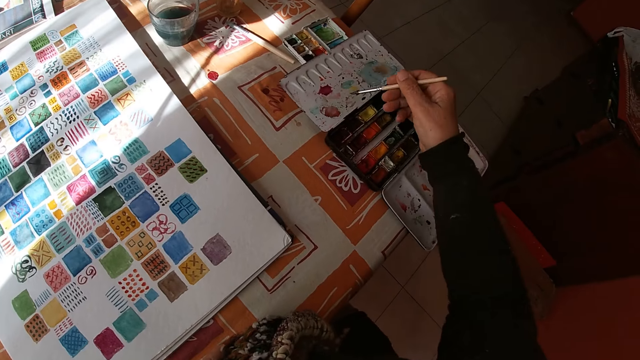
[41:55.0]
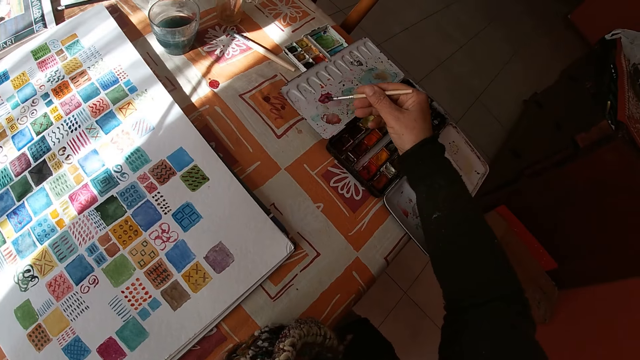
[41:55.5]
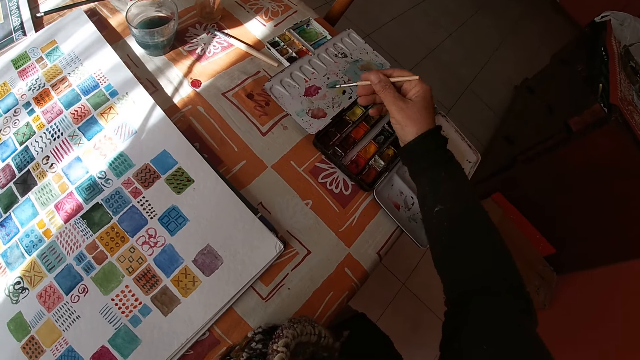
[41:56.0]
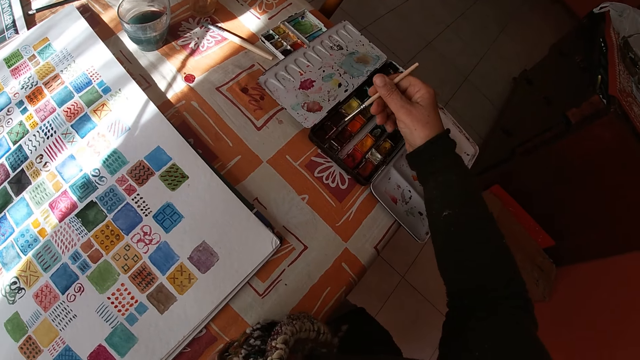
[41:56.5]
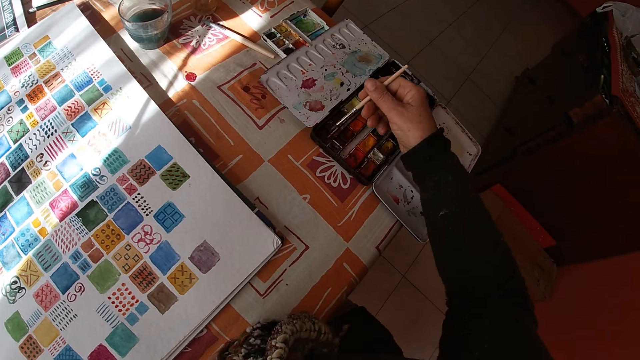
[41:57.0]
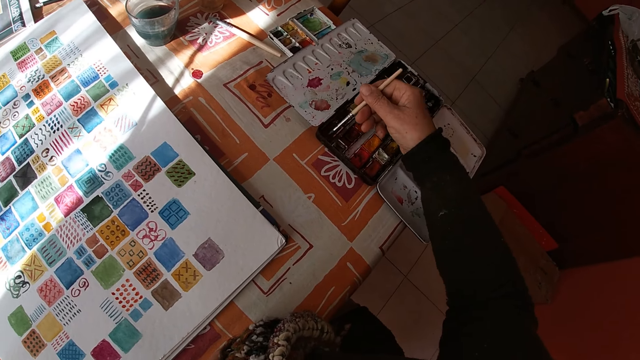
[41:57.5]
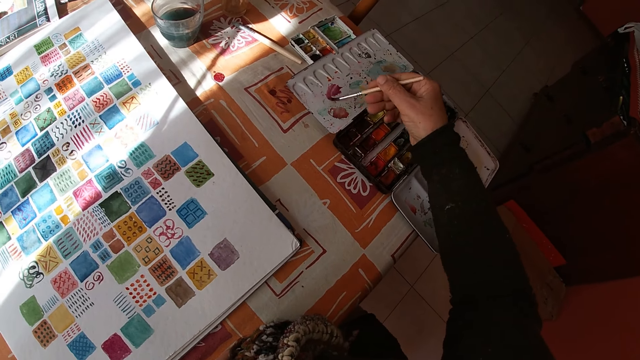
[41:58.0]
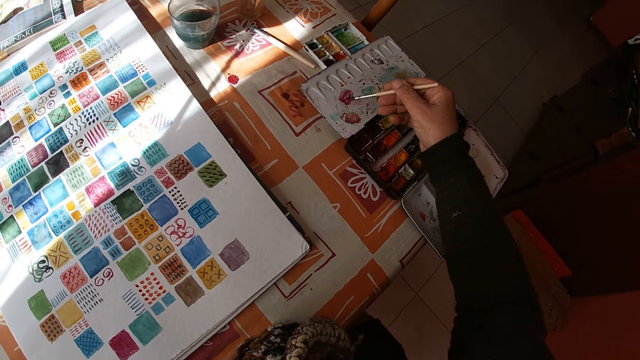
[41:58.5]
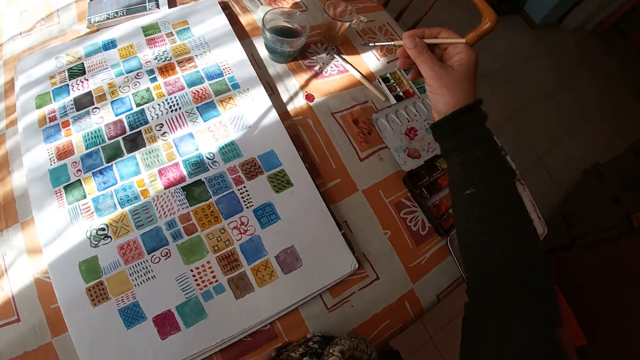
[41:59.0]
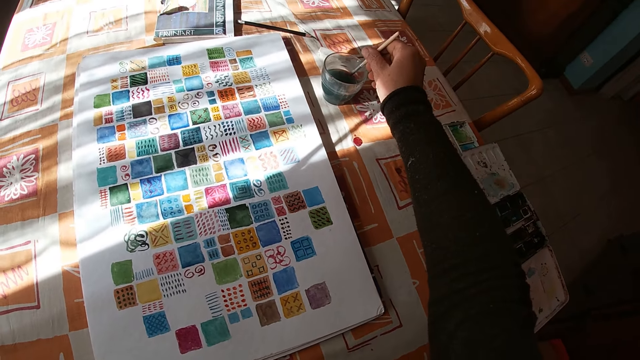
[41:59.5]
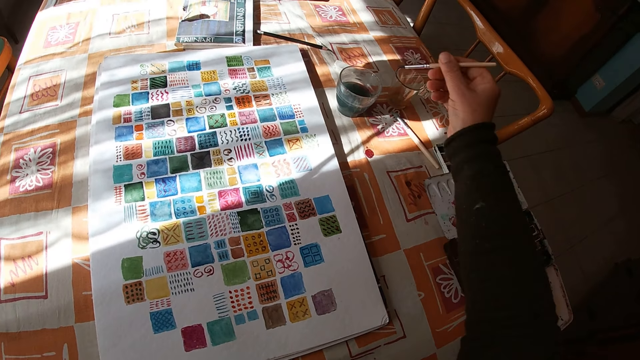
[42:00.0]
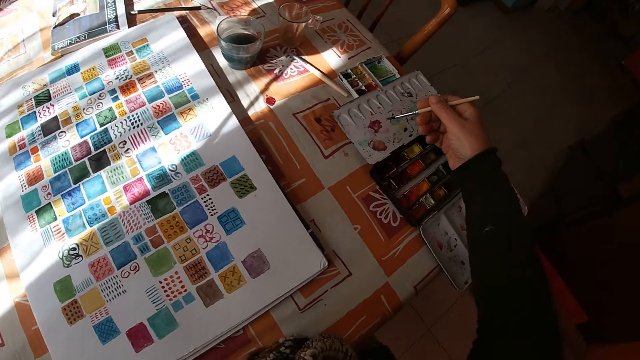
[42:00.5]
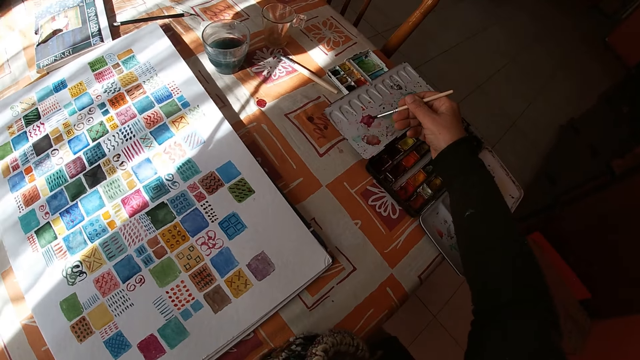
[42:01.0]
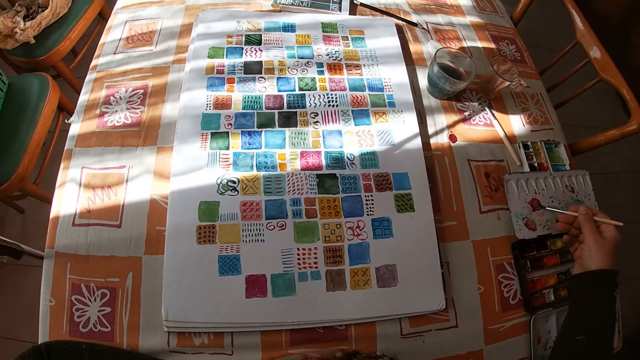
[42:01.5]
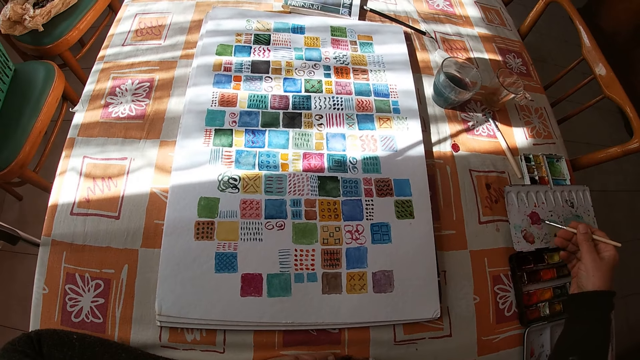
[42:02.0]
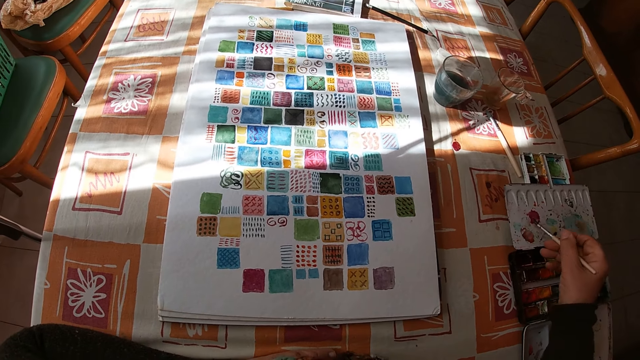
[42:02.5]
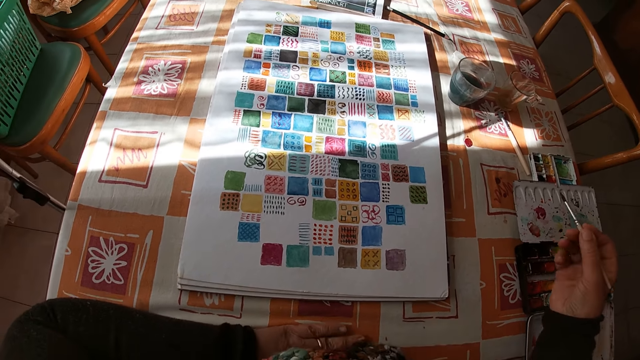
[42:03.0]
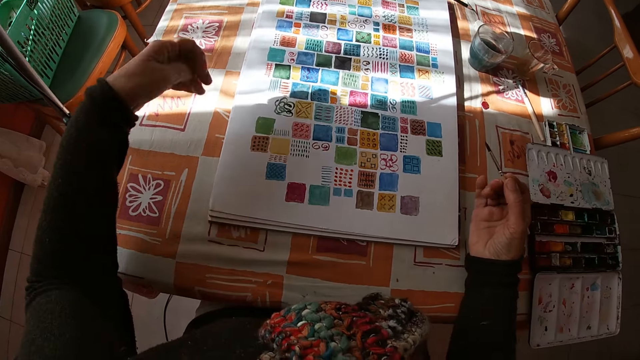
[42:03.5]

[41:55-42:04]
The camera wearer dips the paint brush in her right hand into the color palette on the table. She applies the paint on the paint box. She applies the paint on the paintbrush. She applies the paint on the paint box. She dips the paint brush in her right hand into the bowl of water on the table. She dips the paint brush in her right hand into the color palette on the table. She applies the paint on the paint box.

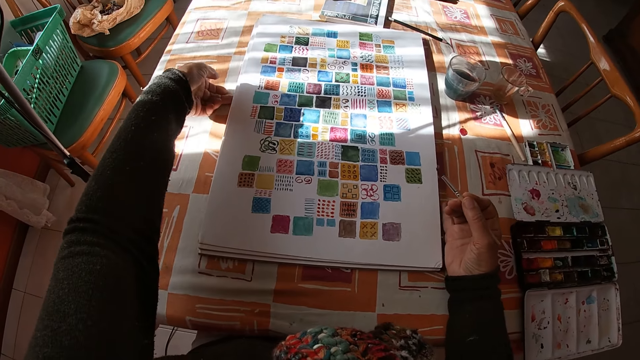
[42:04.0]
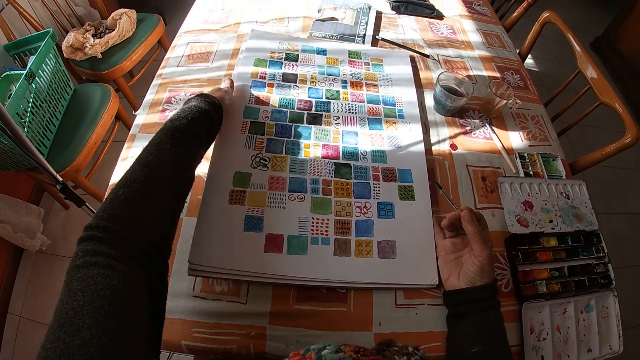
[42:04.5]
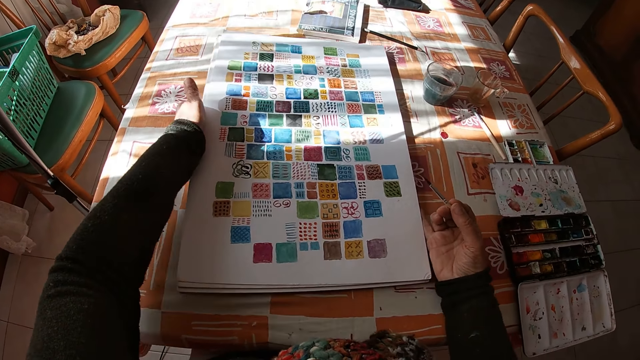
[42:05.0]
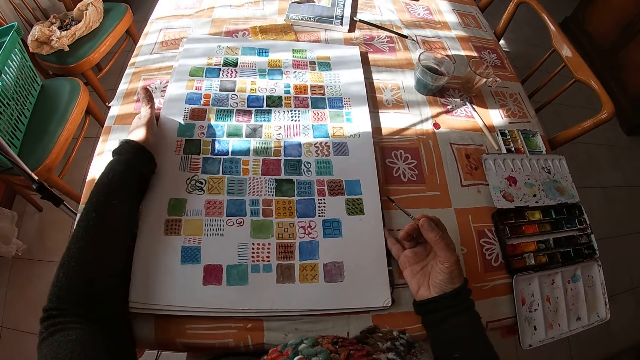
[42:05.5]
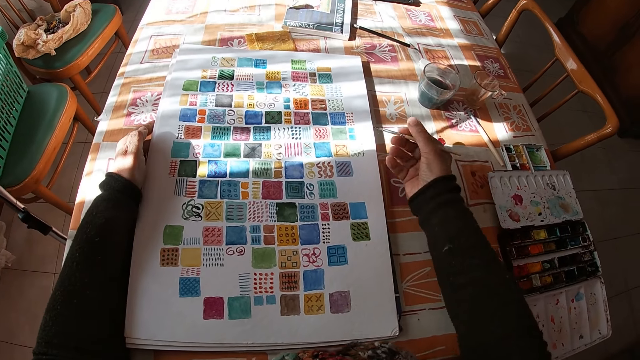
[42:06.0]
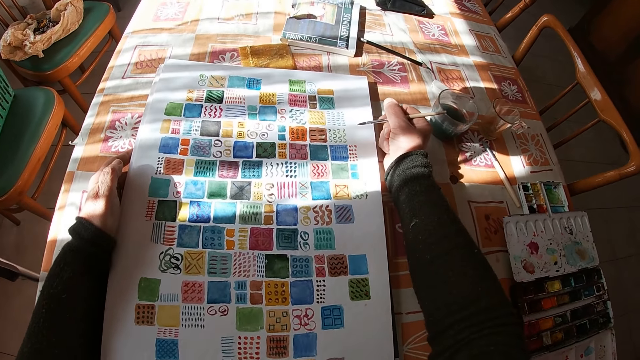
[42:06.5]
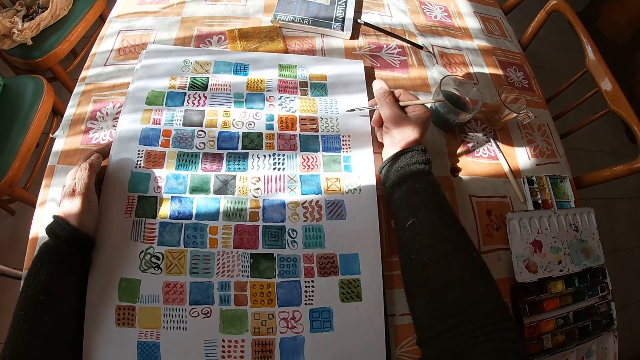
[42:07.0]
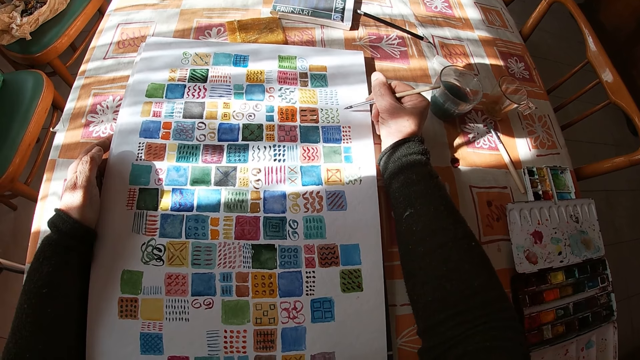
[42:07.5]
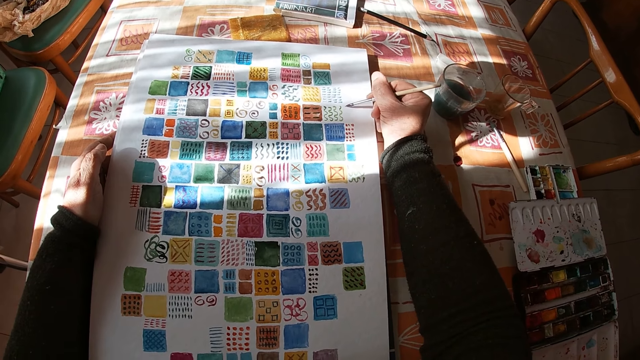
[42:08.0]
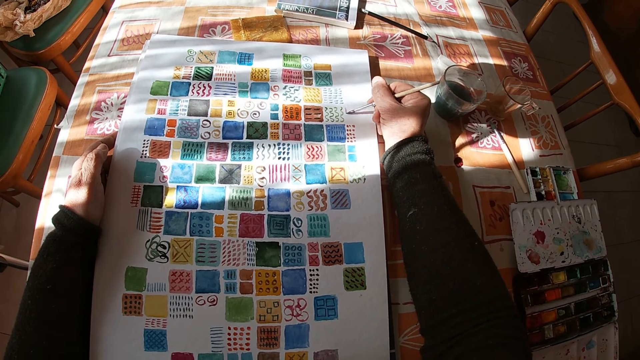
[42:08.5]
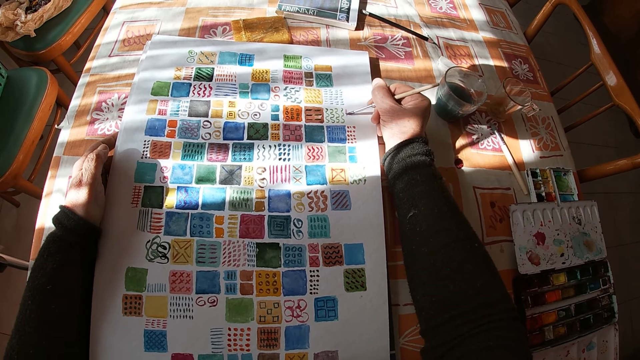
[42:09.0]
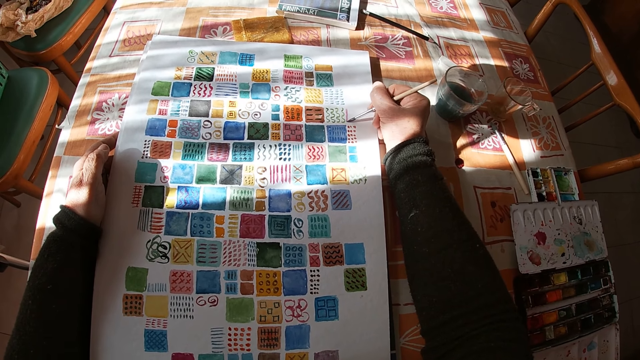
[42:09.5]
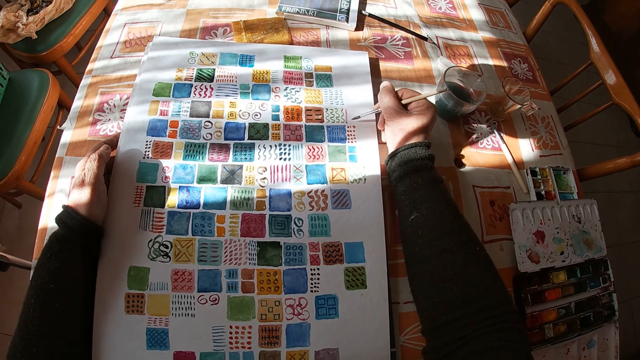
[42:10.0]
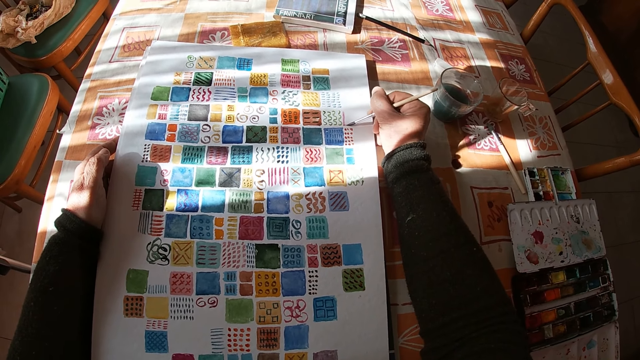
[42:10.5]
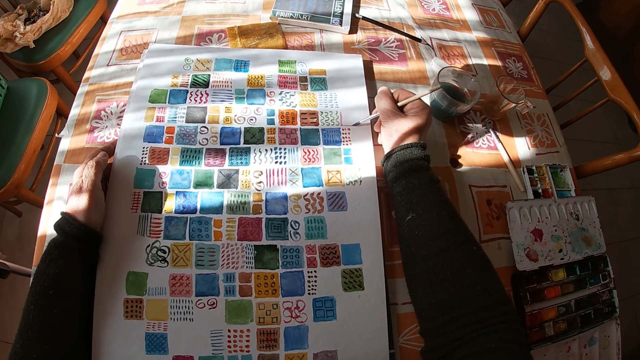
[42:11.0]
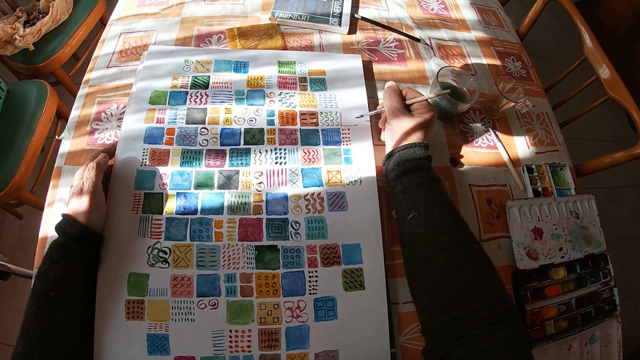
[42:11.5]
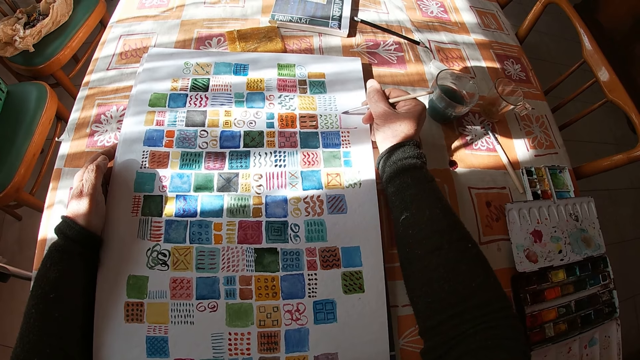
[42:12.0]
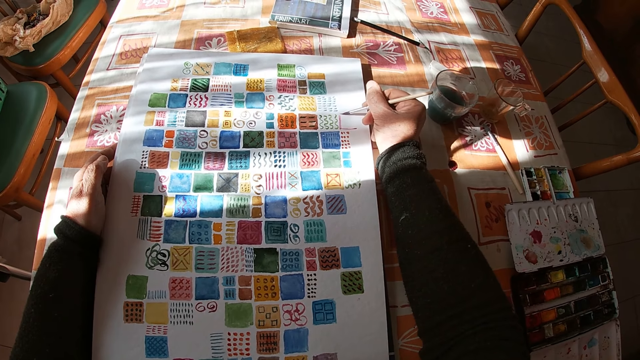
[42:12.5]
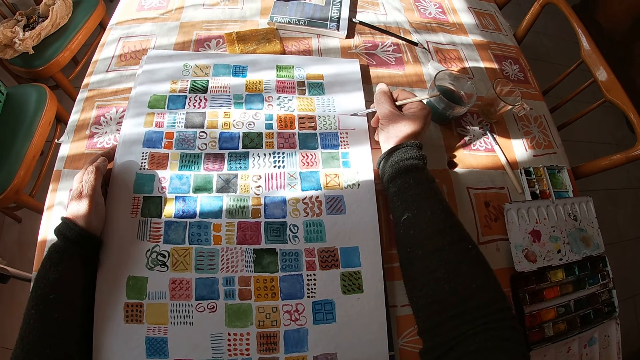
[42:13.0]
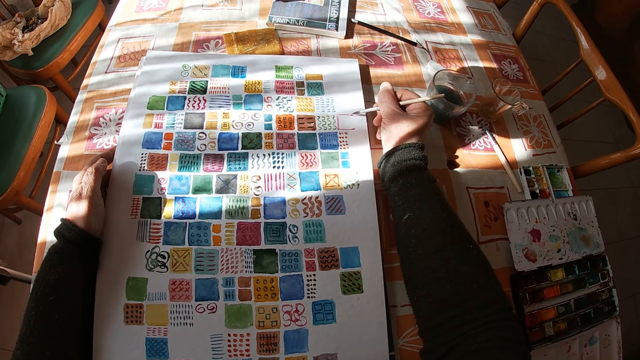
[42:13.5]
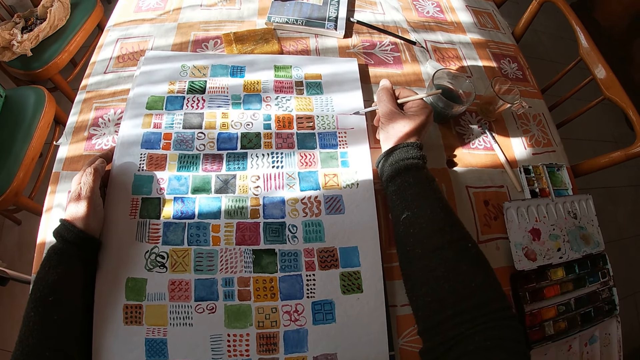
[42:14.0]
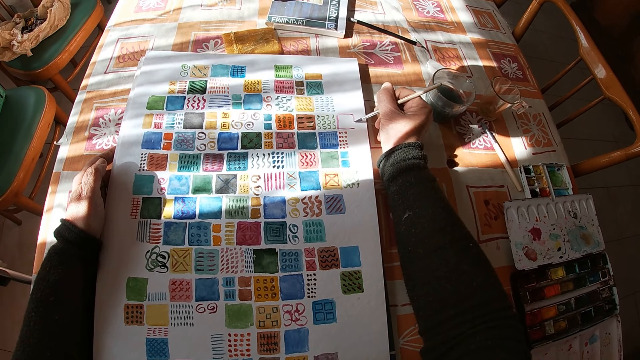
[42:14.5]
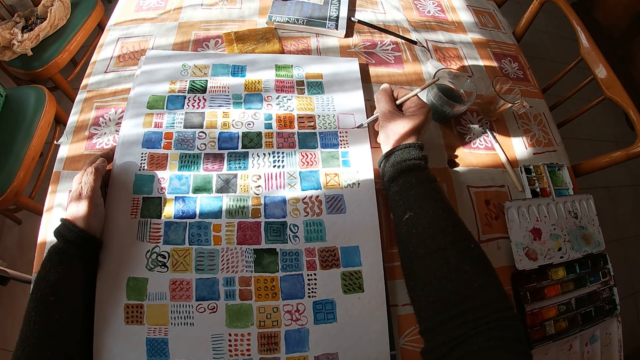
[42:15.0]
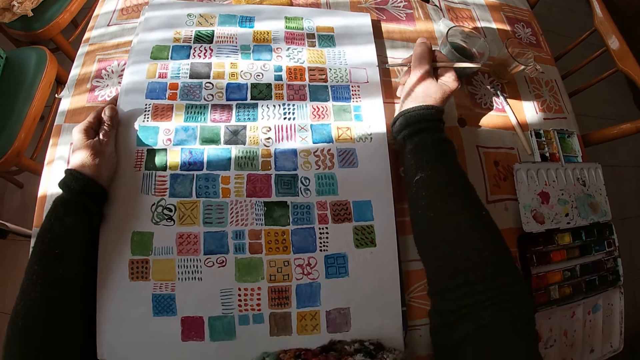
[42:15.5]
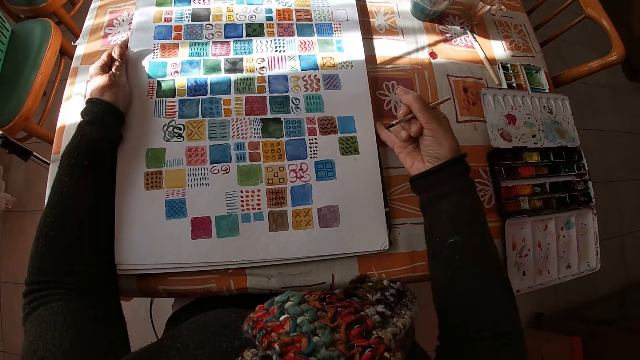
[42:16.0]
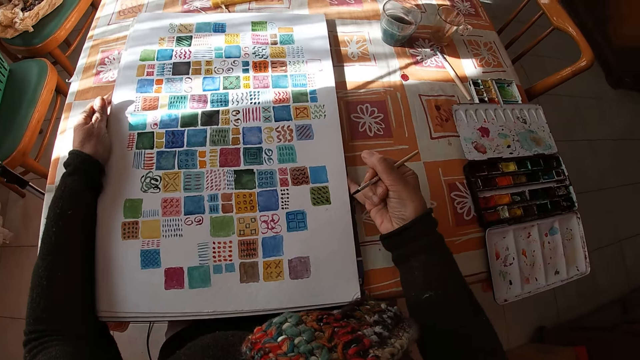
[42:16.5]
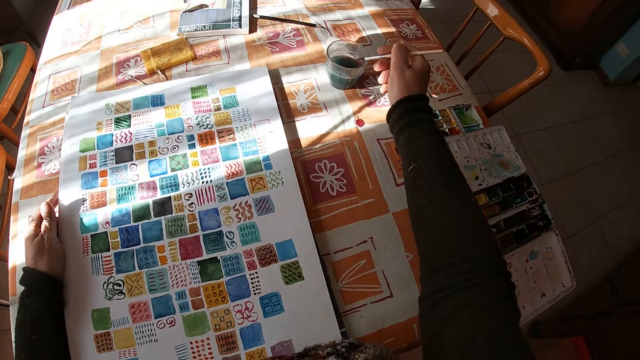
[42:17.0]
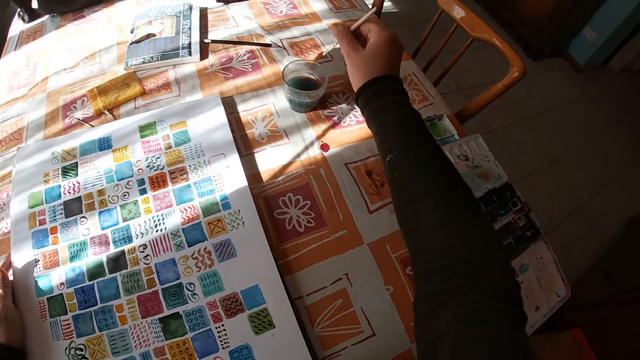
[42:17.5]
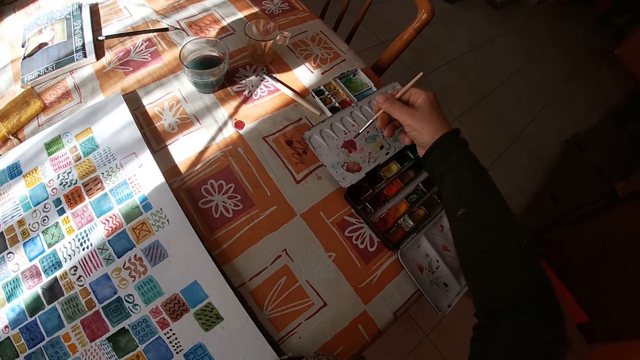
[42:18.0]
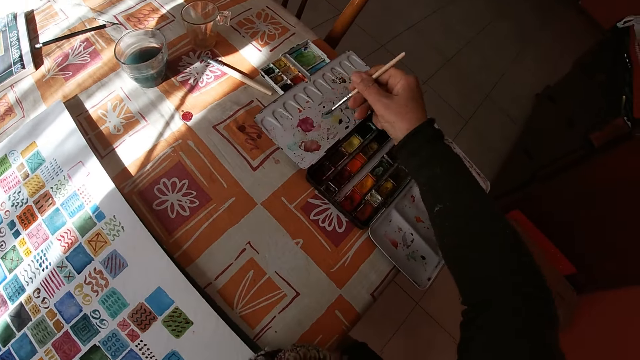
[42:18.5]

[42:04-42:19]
The camera wearer holds the drawing. She adjusts the canvas pad on the table with both hands. She paints on the canvas pad on the table with the paint brush in her right hand. She adjusts the canvas pad on the table with both hands. She dips the paint brush in her right hand into the bowl of water on the table. She dips the paint brush in her right hand into the color palette on the table. She applies the paint on the paint box.
